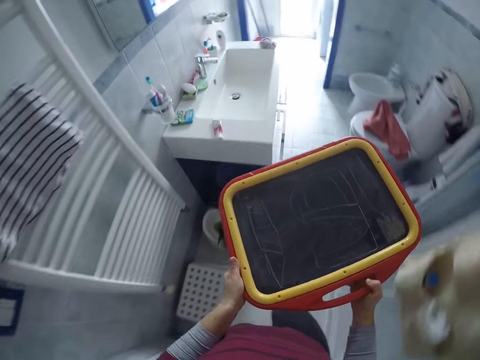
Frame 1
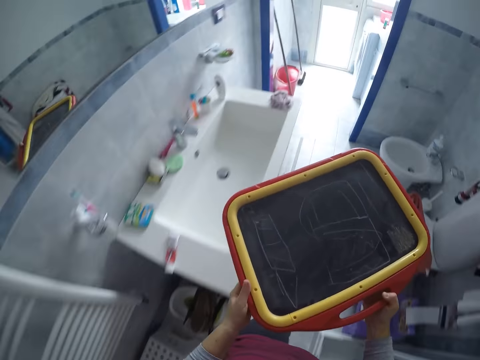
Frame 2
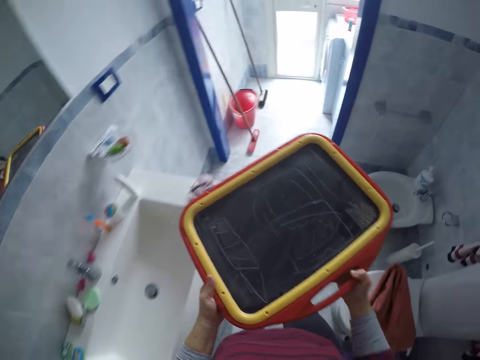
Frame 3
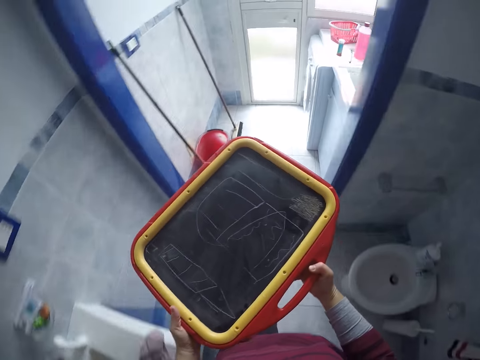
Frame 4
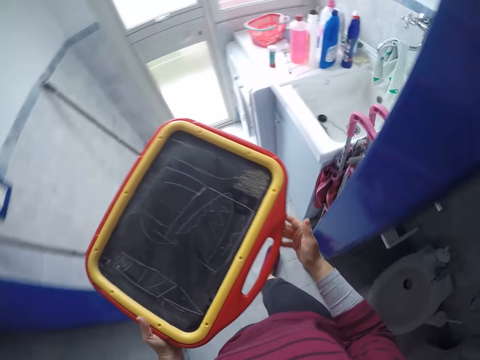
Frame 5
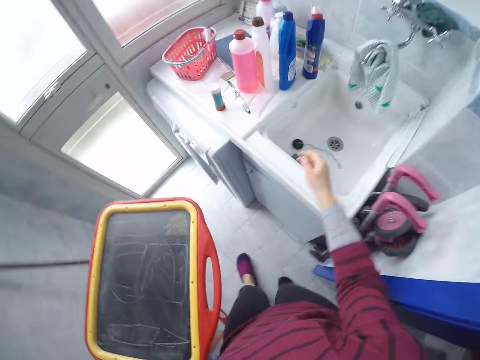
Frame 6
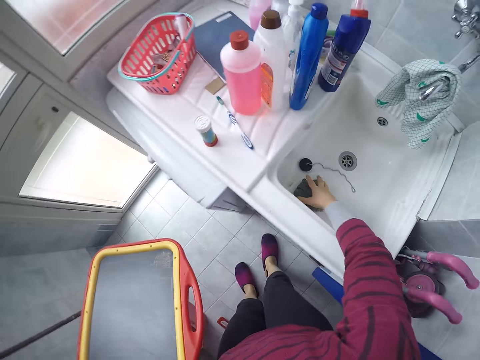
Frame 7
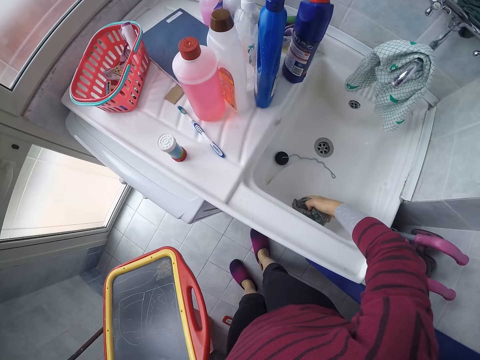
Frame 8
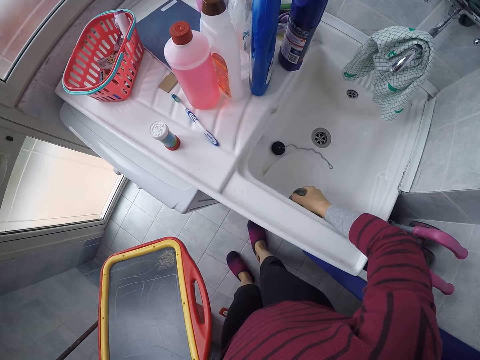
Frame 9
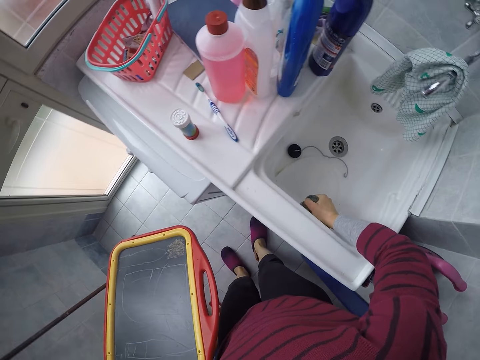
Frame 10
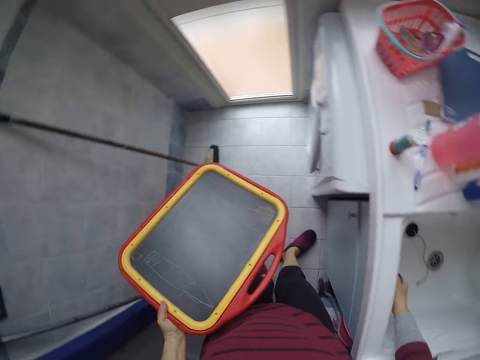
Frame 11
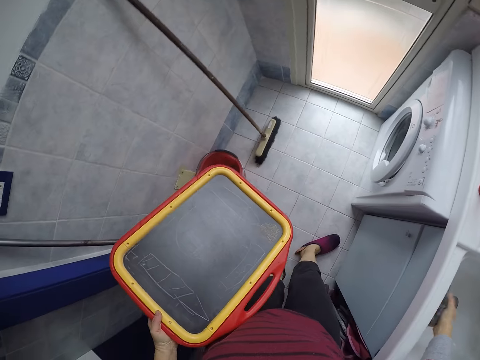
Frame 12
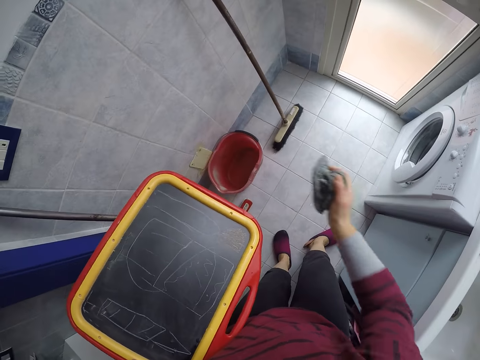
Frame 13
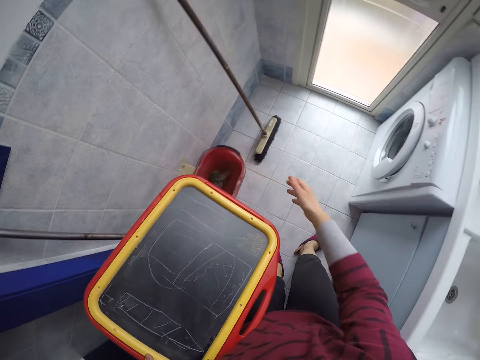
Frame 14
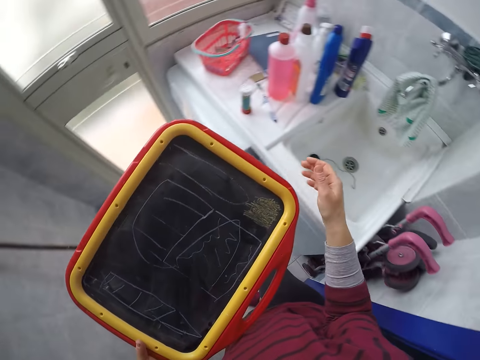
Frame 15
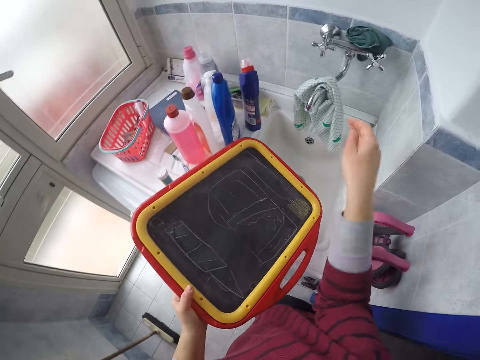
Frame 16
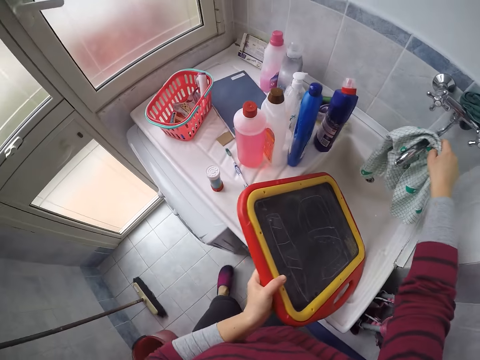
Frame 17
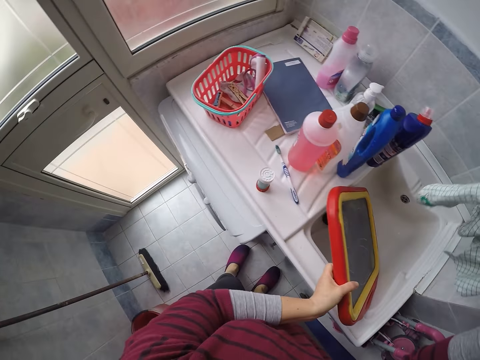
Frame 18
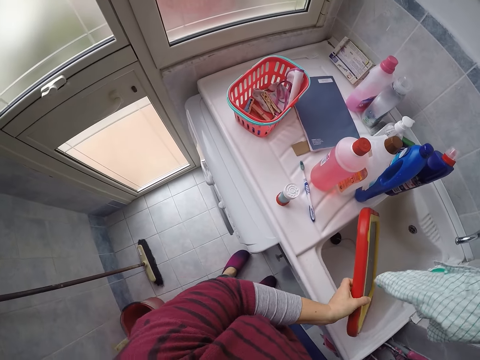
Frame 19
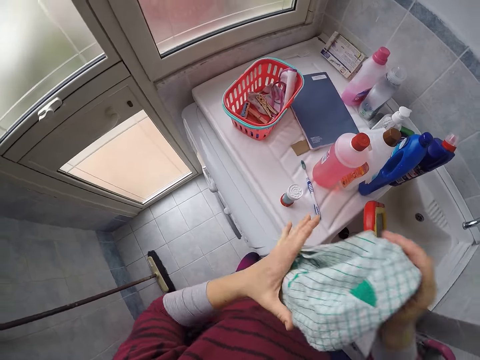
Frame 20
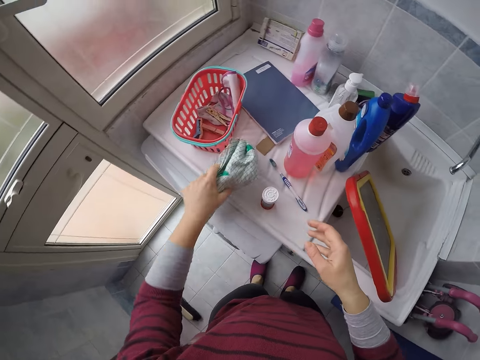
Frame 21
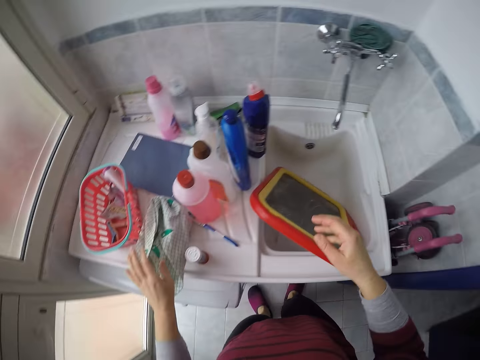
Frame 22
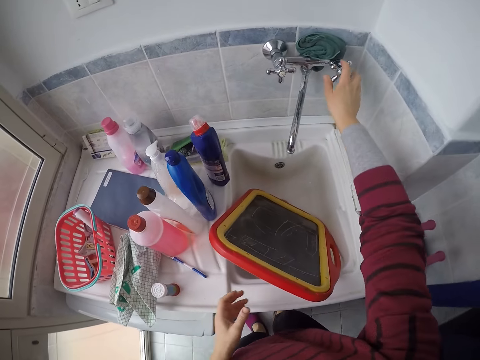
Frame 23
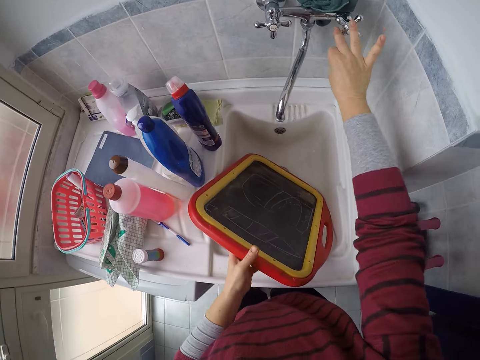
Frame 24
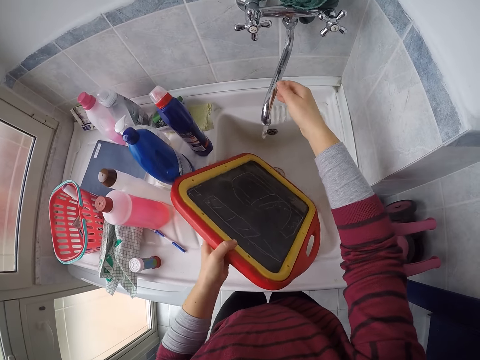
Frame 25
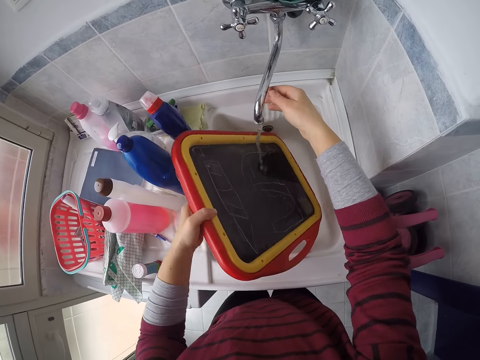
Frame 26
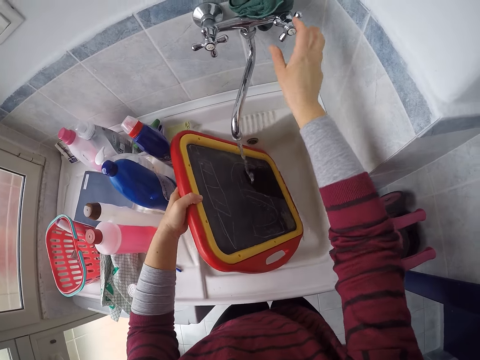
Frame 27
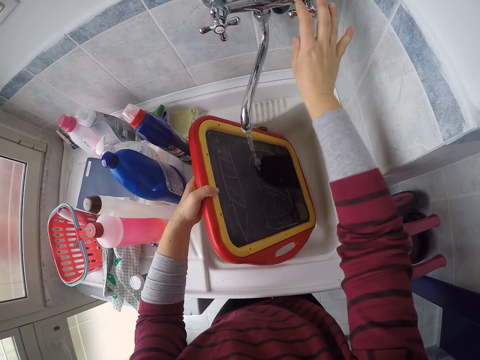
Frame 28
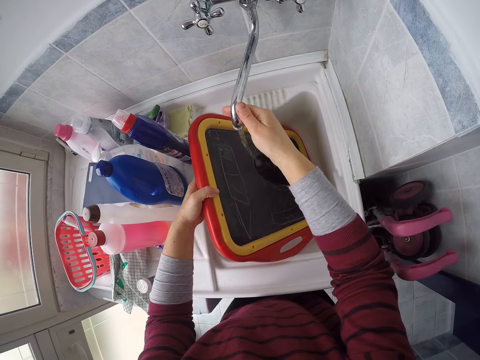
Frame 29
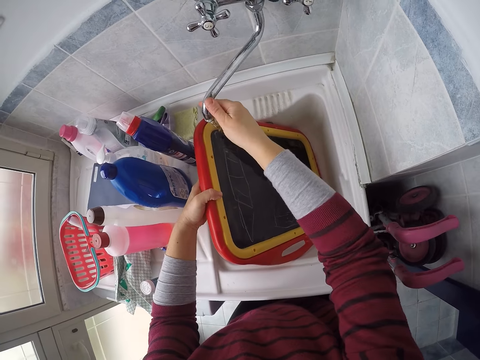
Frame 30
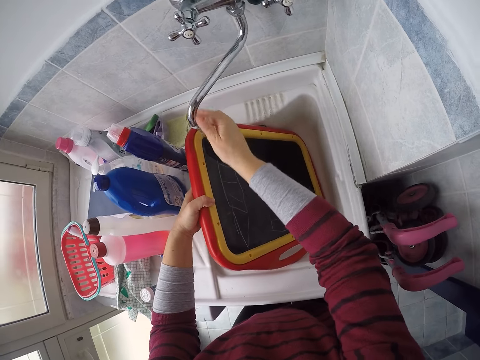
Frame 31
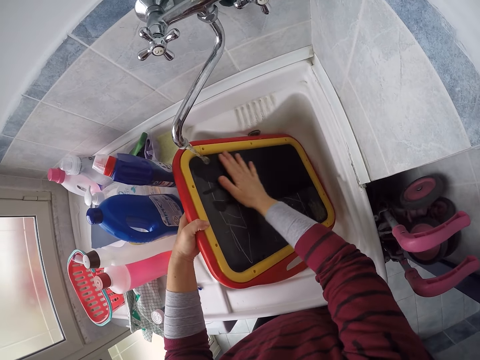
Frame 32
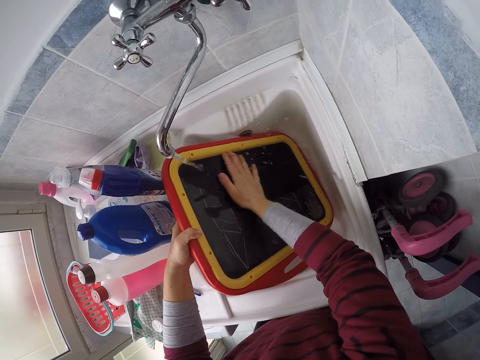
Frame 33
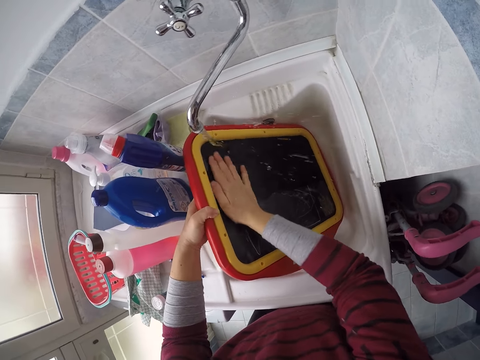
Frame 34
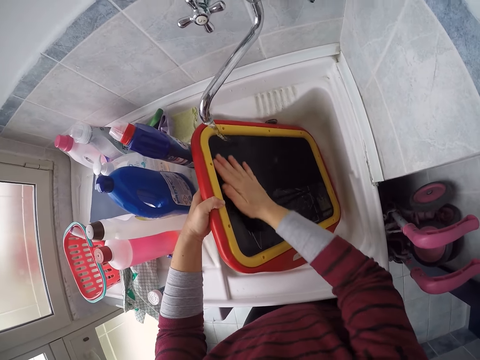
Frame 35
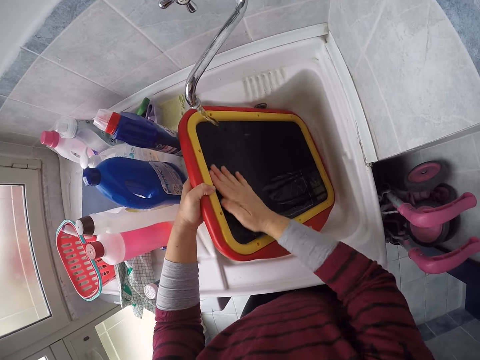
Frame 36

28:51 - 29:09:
The camera wearer passes the board to her left hand. She squeezes the rag in the sink with her right hand. She picks up the rag in the sink. She turns around. She throws the rag in the bin on the floor of the bathroom with her right hand. She turns around. She drops the board in the sink with her left hand. She takes off a kitchen towel from the tap with her right hand. She passes the towel to her left hand. She drops the towel on the sink with her left hand. She turns on the tap with her right hand. She picks up the kid drawing board in the sink. She holds the tap. She pours water on the kid drawing board in the sink. She turns the tap. She adjusts the tap with her right hand. She cleans the face of the board with her right hand.

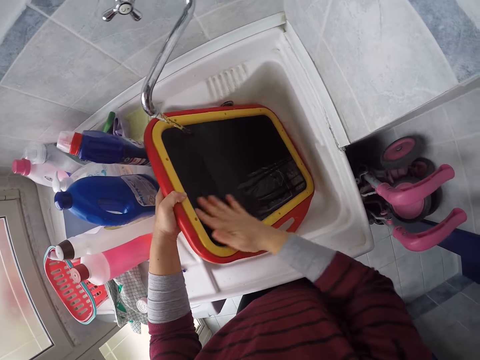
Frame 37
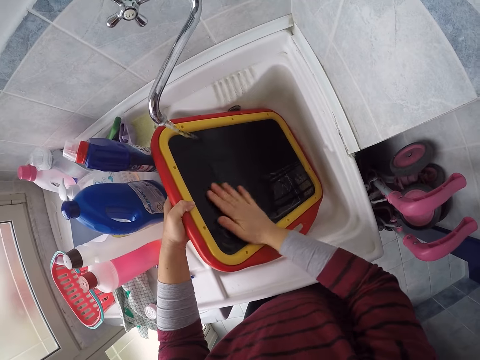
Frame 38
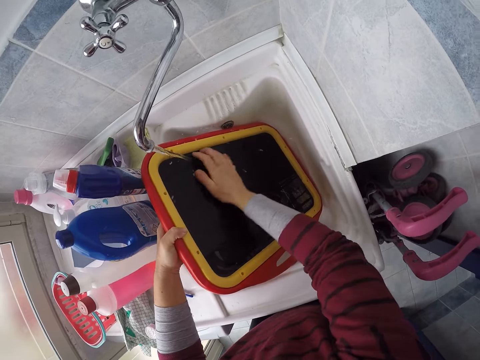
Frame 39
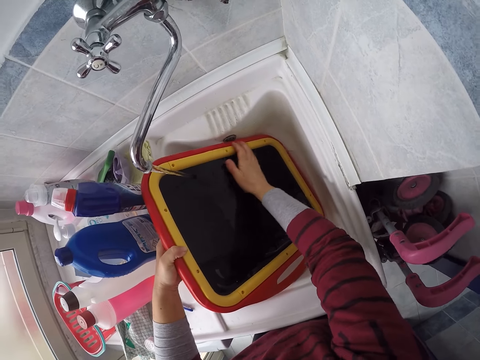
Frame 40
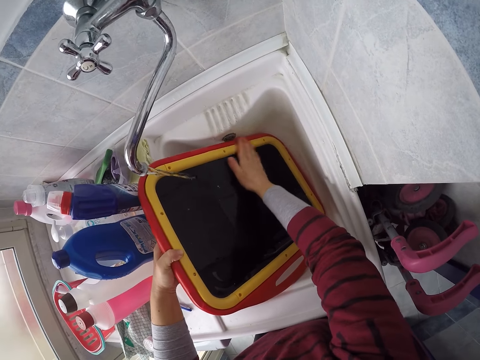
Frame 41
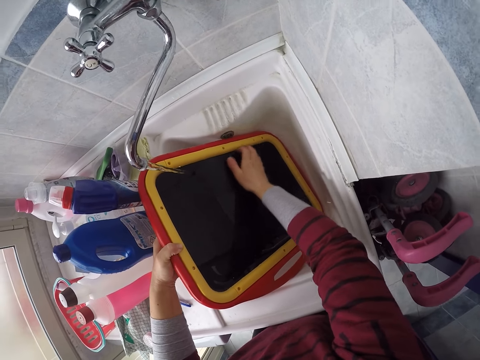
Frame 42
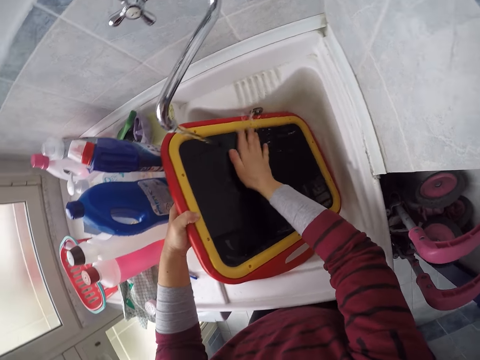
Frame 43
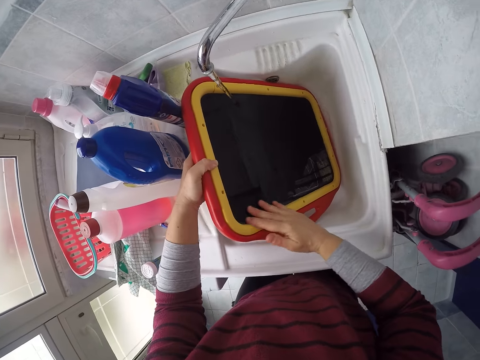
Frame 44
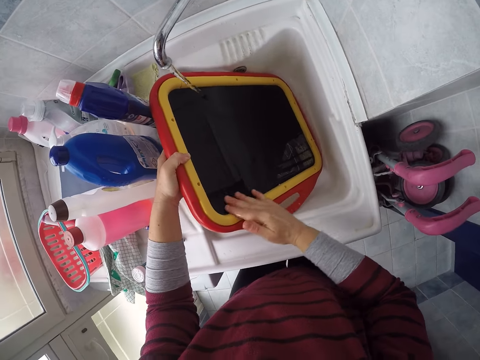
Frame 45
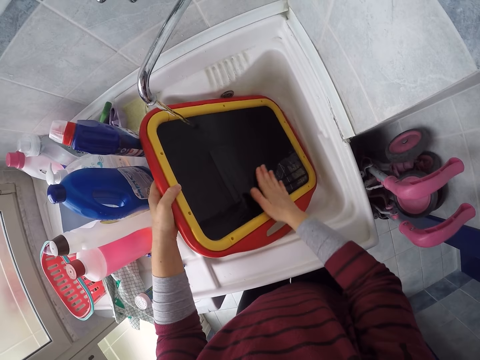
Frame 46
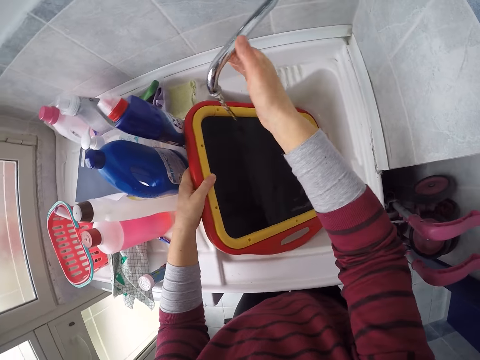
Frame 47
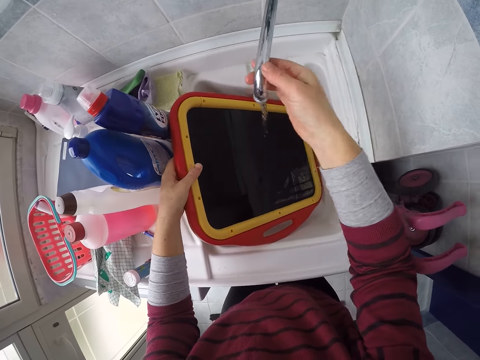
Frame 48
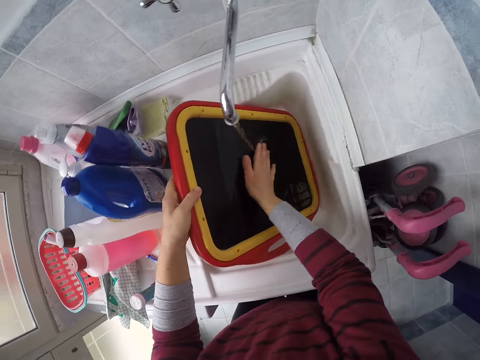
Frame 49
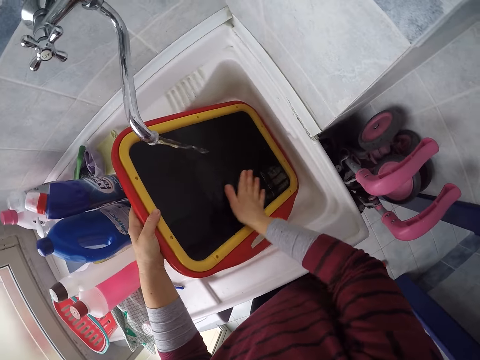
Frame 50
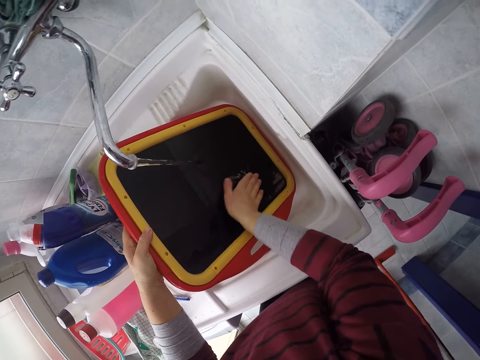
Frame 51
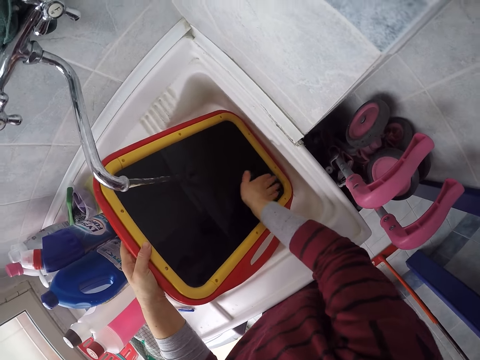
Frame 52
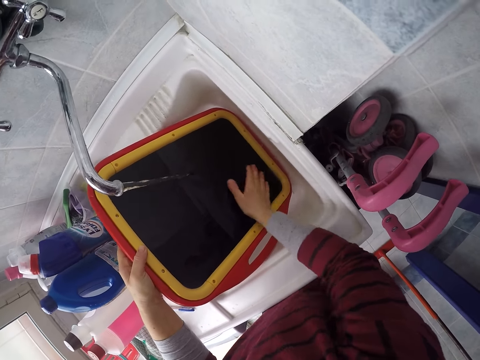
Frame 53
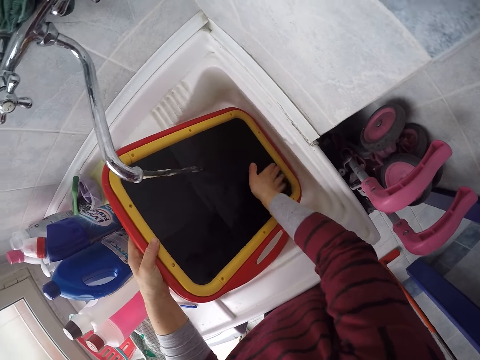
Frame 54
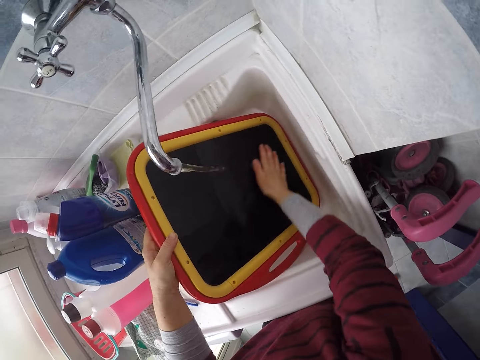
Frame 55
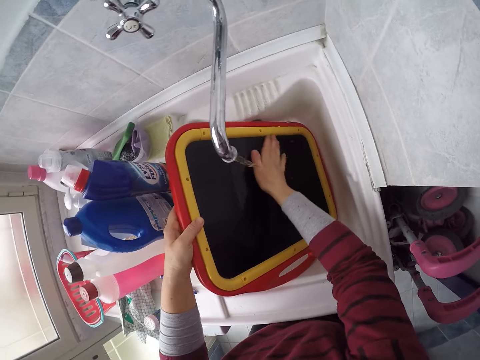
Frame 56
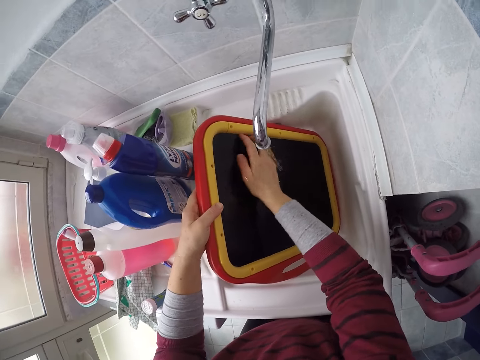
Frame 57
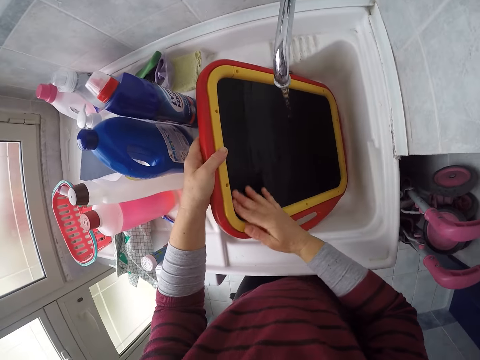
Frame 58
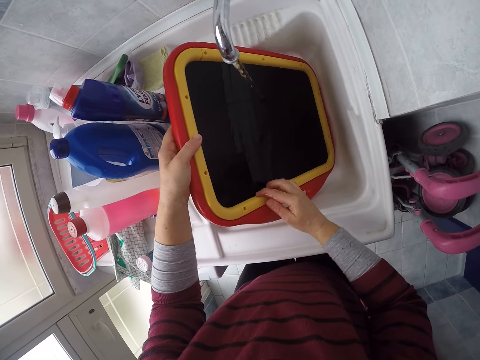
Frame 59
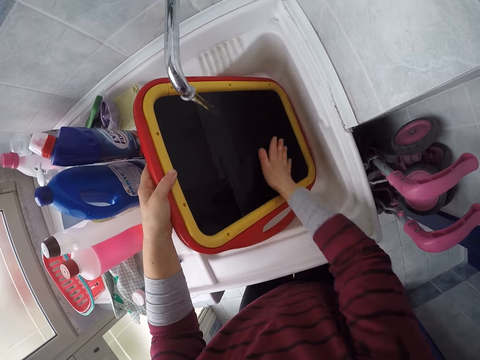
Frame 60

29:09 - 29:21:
The camera wearer adjusts the tap with her right hand. She washes the kid drawing board in the sink.
